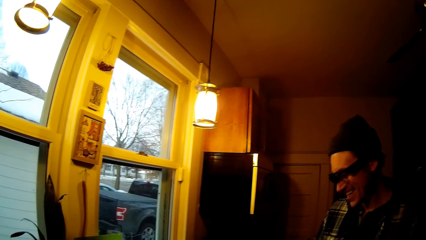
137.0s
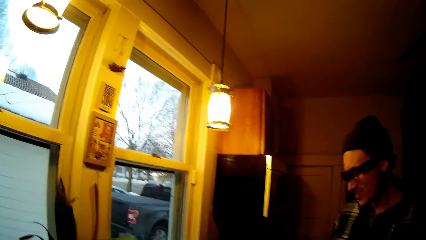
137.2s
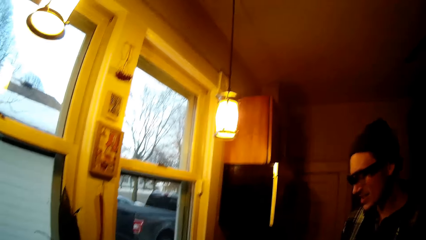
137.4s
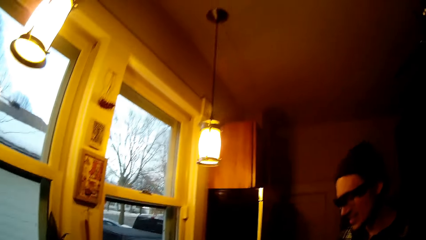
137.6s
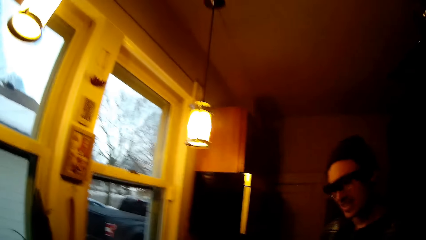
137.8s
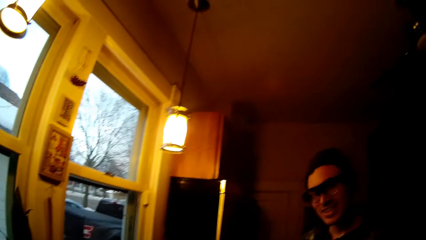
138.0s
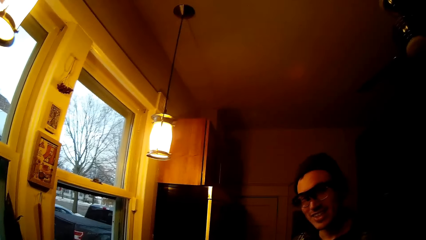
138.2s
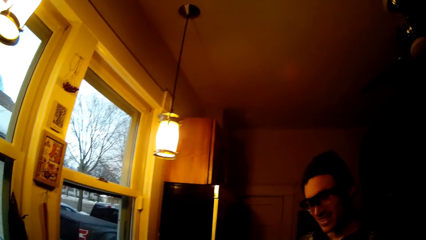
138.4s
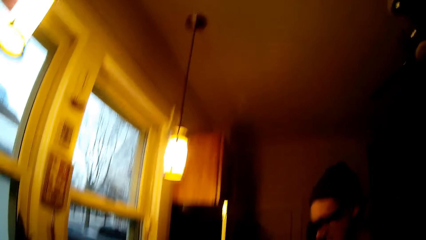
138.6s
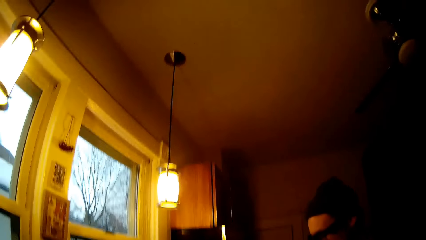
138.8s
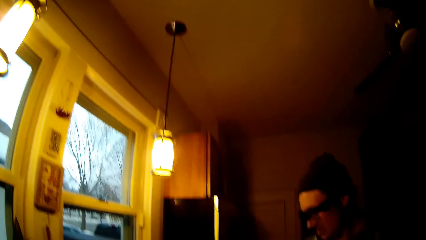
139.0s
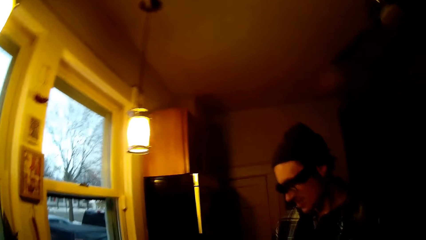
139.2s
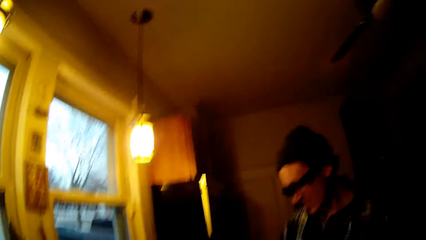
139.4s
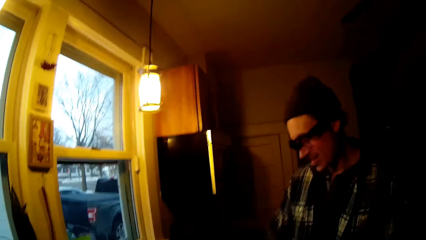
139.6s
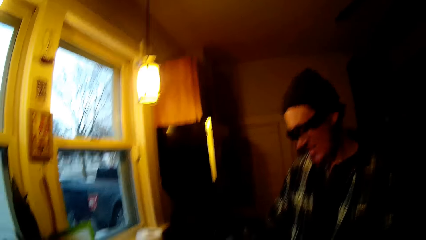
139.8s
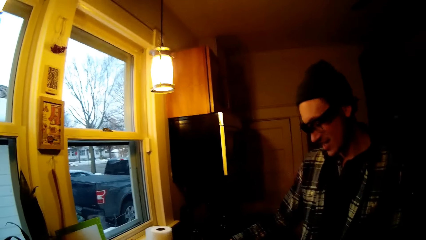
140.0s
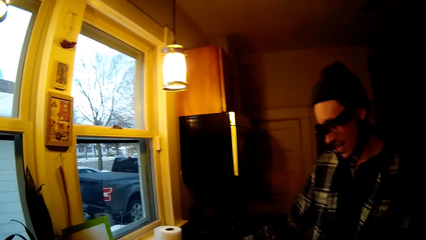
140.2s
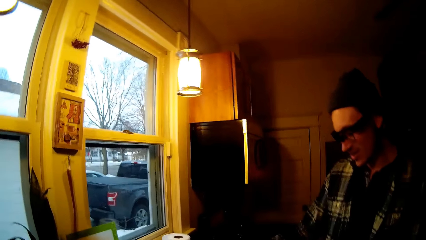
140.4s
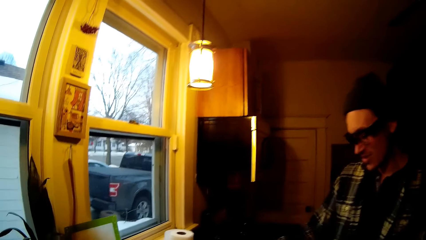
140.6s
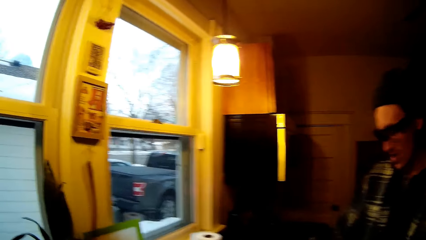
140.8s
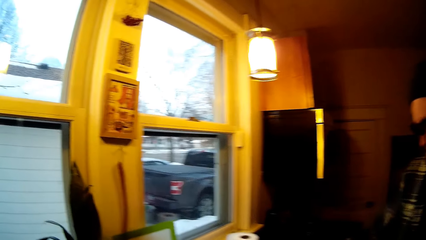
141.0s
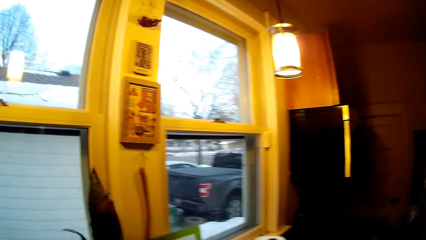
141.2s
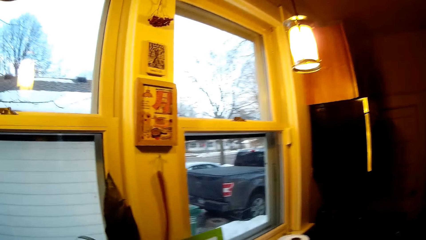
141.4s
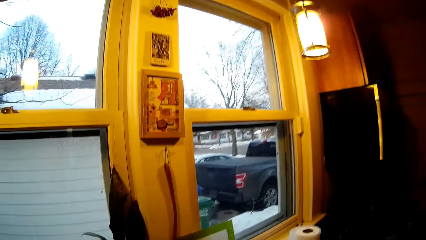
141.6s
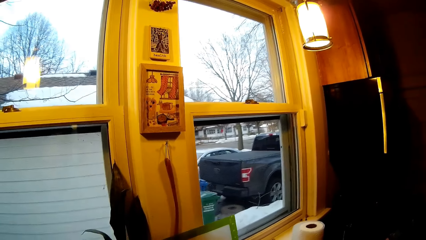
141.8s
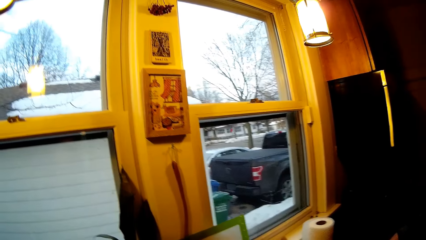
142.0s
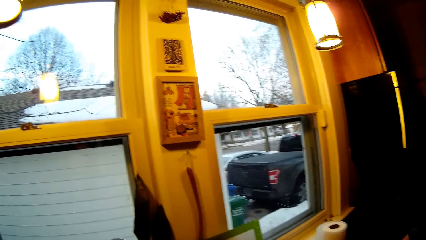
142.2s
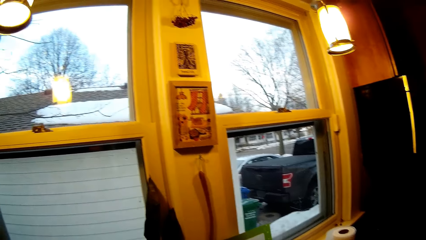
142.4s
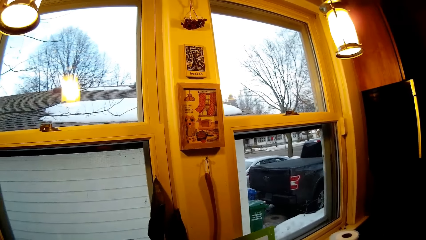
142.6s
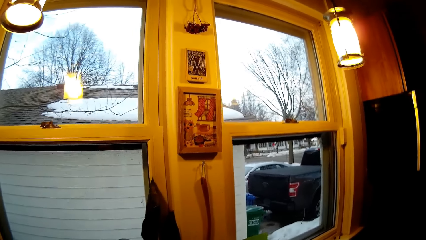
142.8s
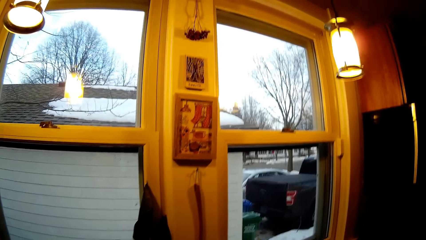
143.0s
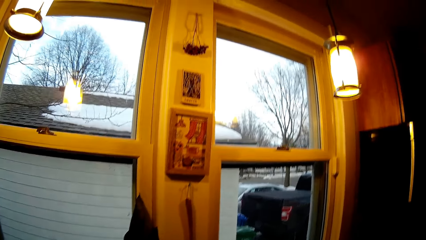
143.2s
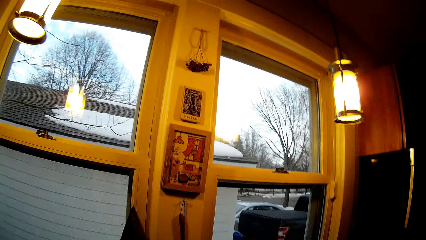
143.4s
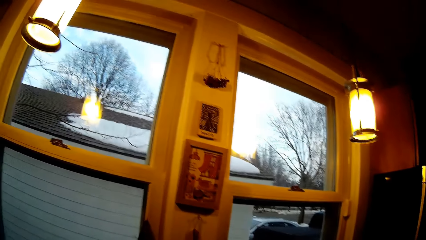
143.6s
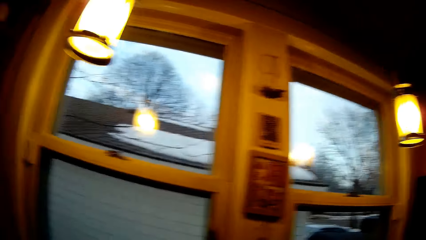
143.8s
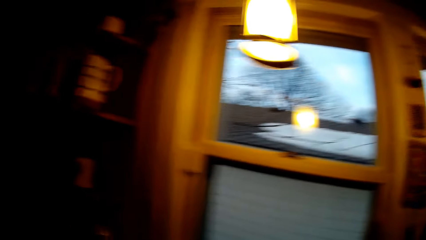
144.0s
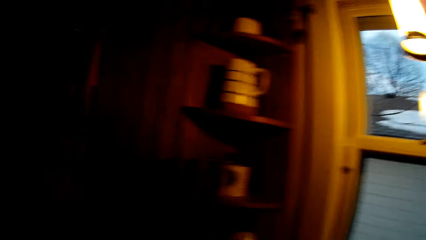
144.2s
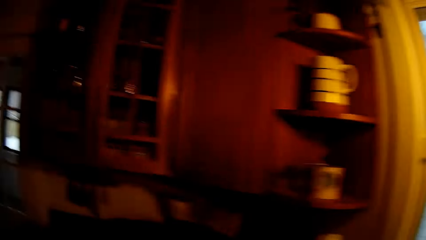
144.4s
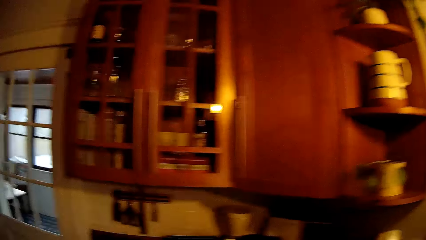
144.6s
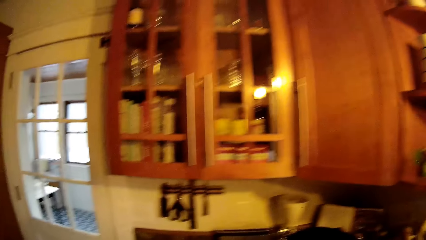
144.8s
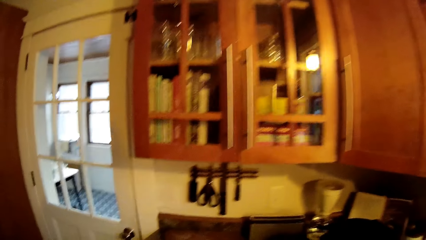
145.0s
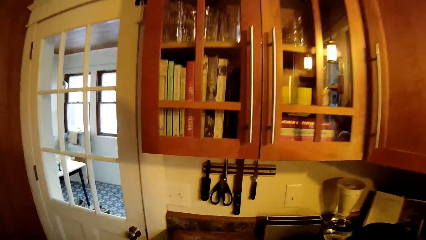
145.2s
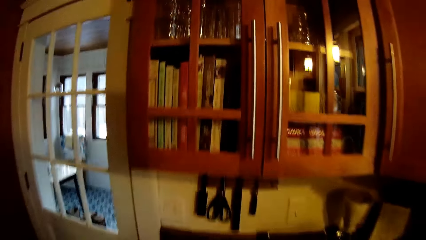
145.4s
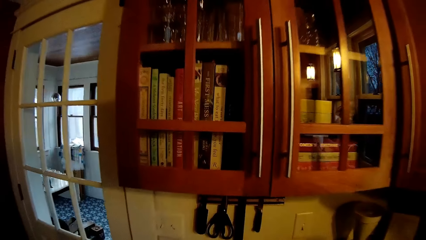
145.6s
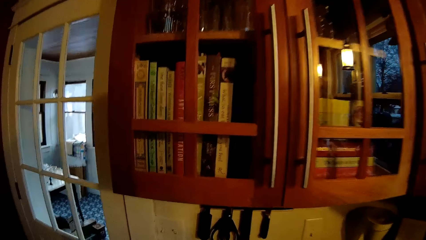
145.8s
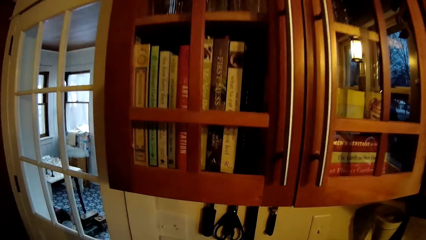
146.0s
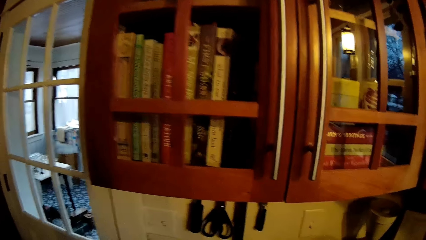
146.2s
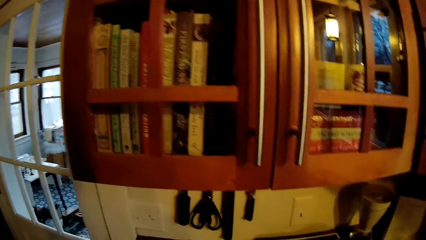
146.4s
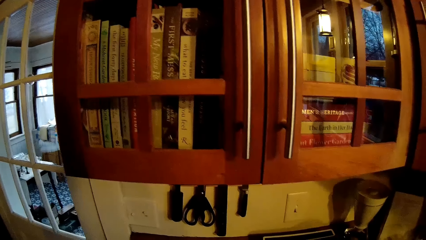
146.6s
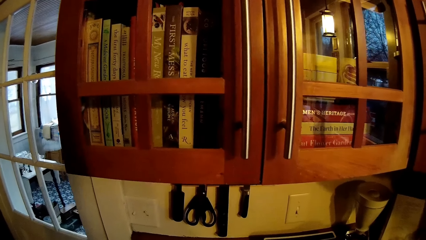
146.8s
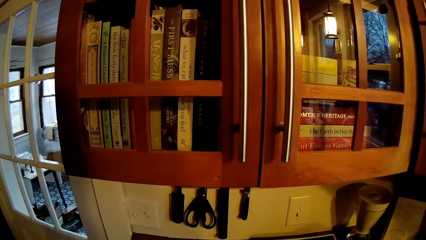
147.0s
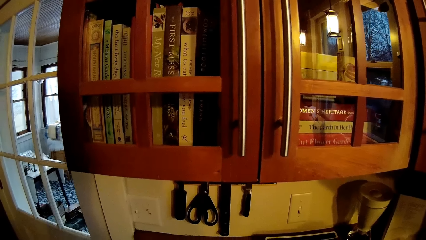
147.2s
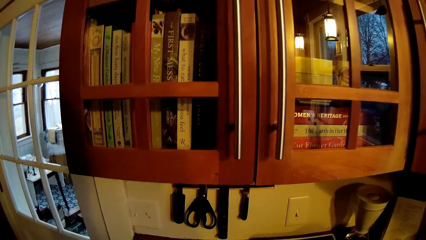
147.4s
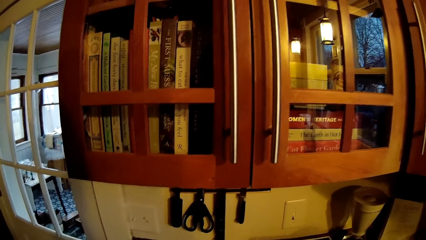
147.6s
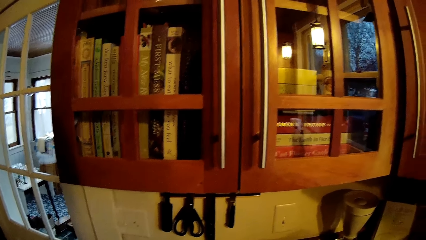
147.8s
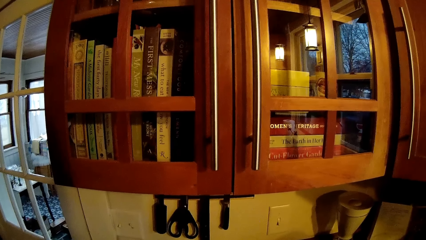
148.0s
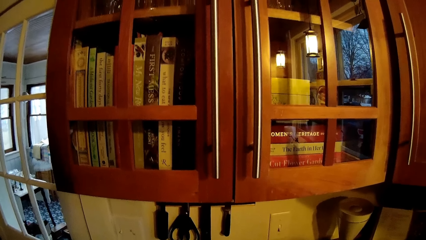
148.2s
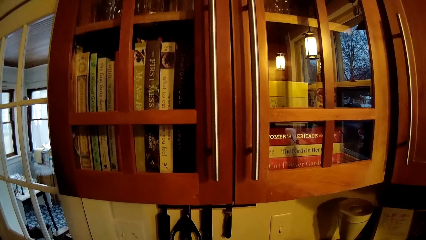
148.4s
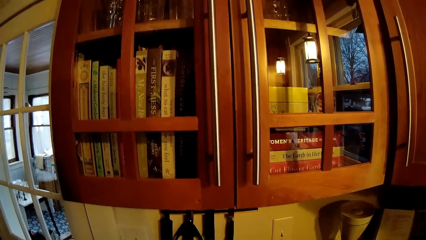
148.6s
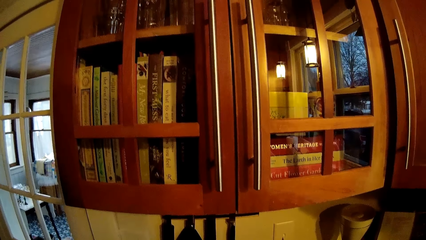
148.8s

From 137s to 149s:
The camera wearer walks towards the door in the kitchen.

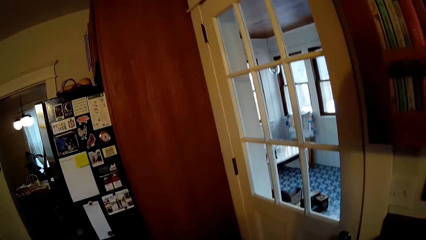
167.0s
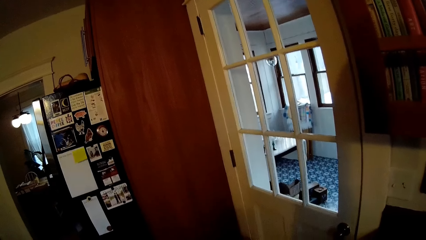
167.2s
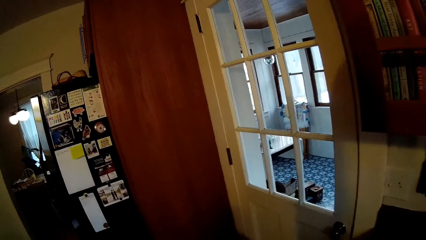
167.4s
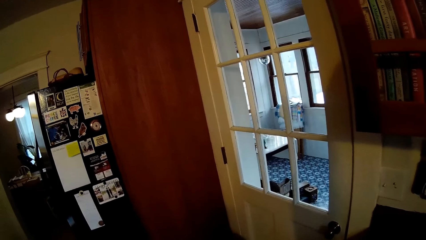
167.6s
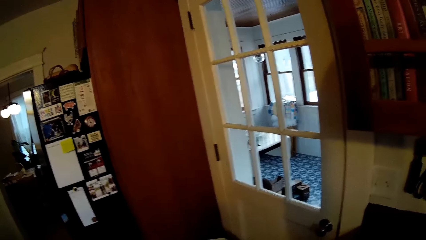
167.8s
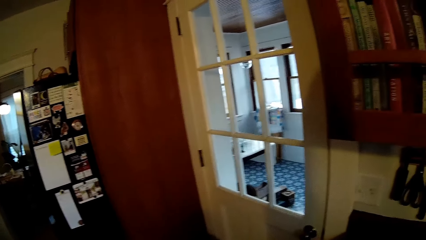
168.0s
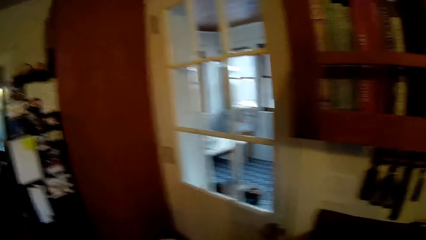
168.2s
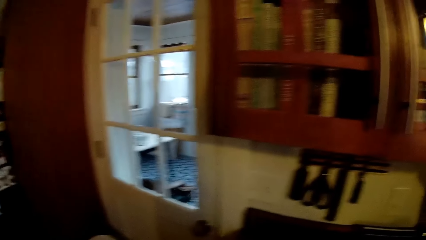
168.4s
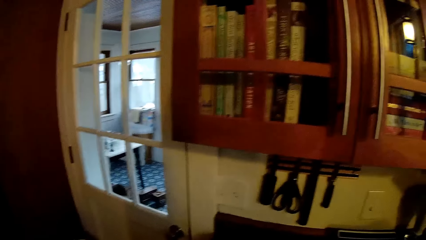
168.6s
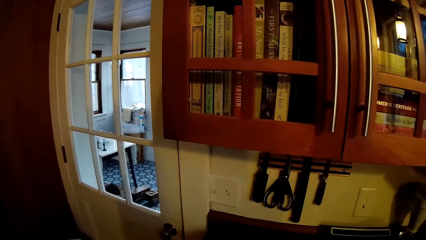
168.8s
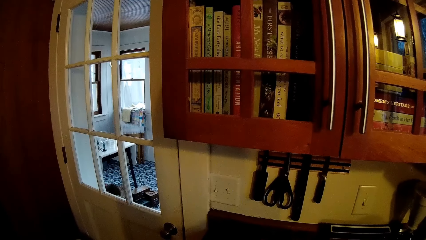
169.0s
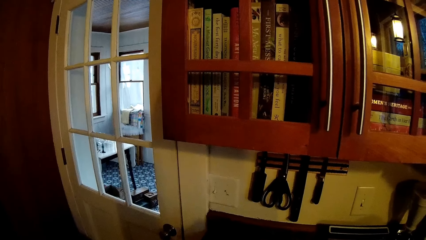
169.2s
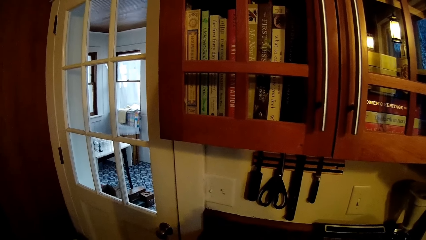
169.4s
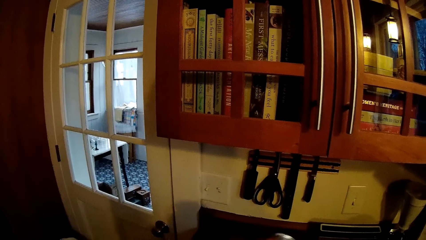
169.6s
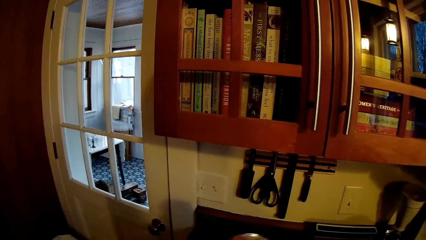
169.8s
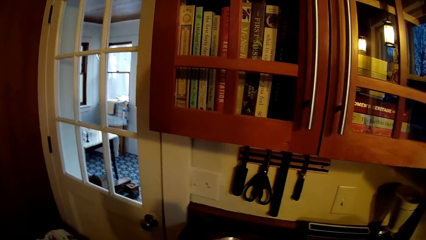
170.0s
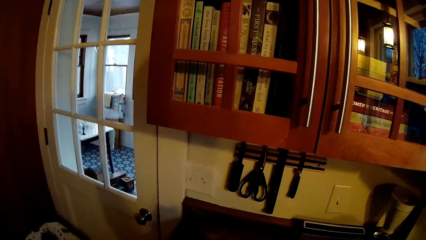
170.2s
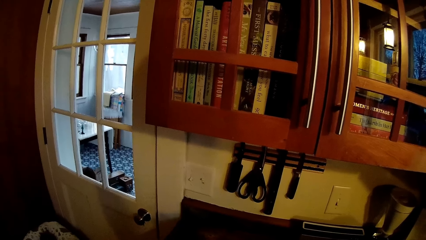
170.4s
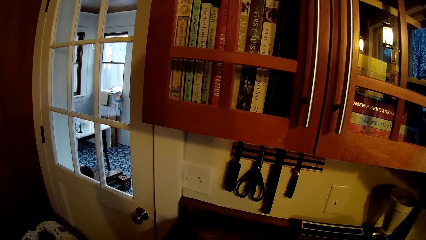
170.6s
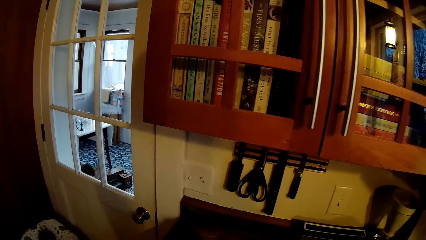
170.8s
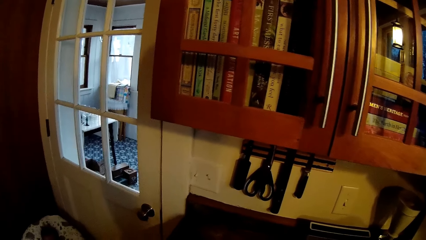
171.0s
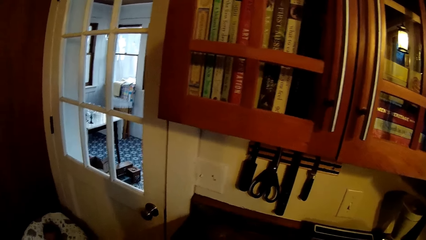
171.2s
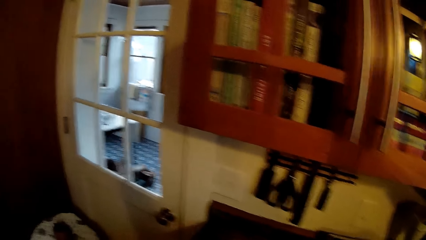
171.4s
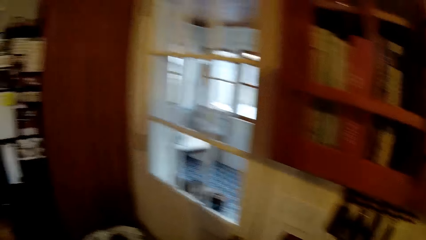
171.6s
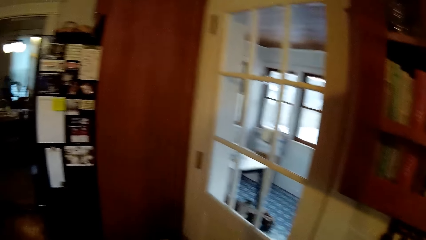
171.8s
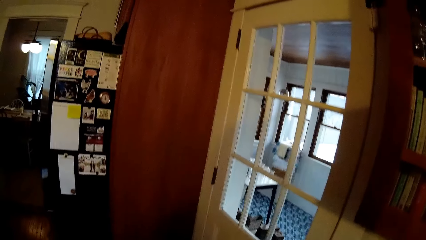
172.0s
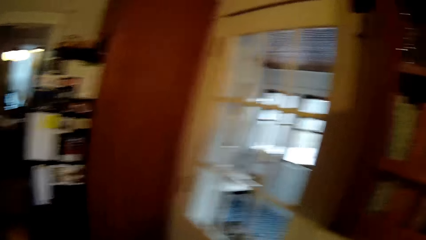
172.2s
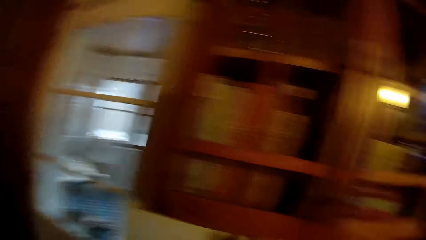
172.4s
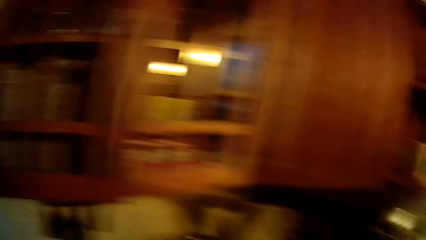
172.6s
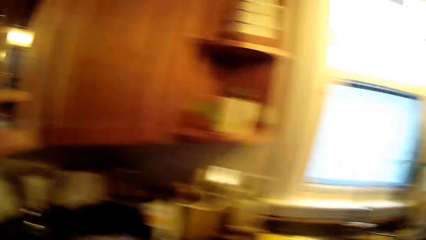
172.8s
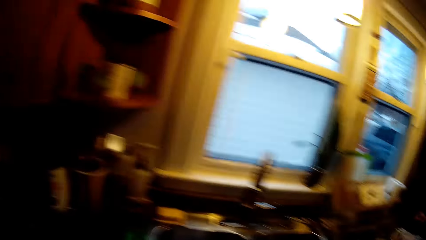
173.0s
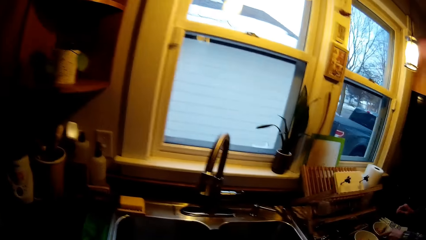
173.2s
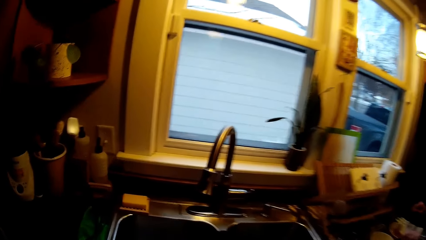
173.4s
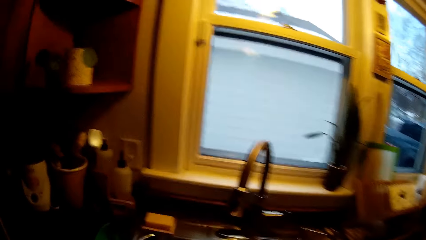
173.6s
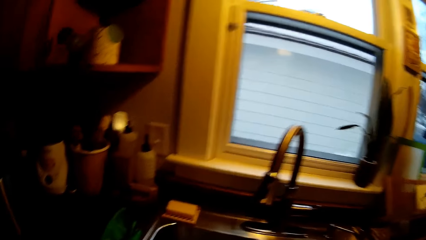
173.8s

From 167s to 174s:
The camera wearer interacts with the kid. They walk towards the sink.
